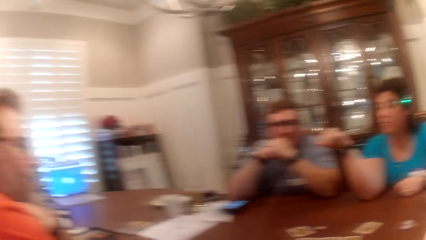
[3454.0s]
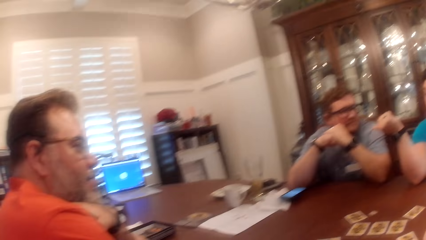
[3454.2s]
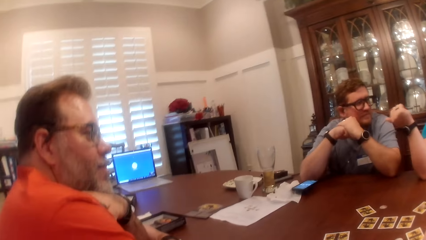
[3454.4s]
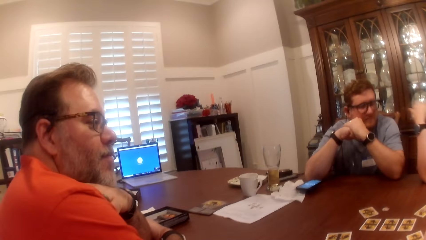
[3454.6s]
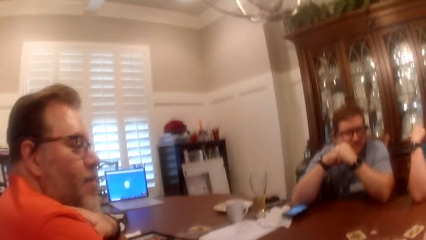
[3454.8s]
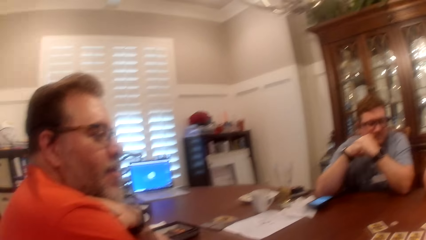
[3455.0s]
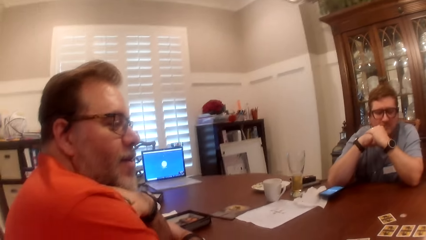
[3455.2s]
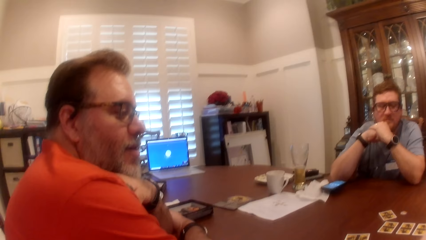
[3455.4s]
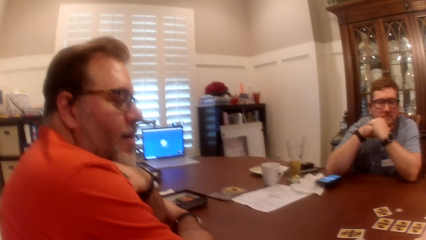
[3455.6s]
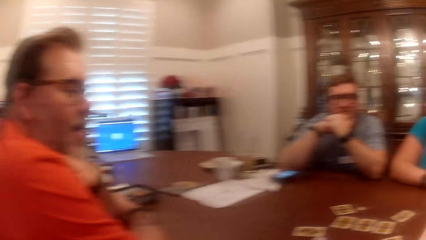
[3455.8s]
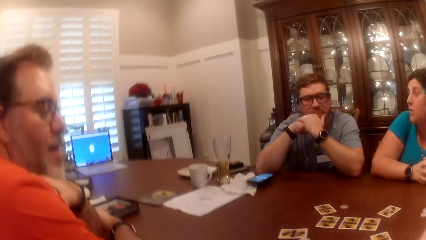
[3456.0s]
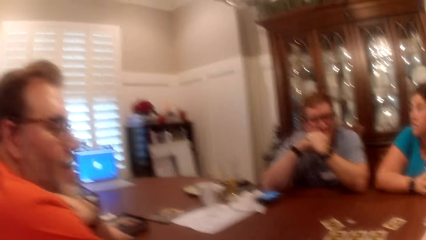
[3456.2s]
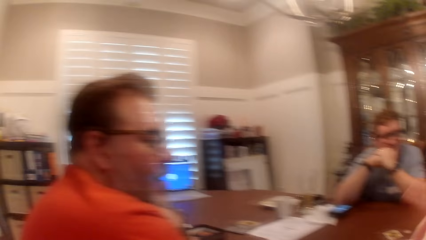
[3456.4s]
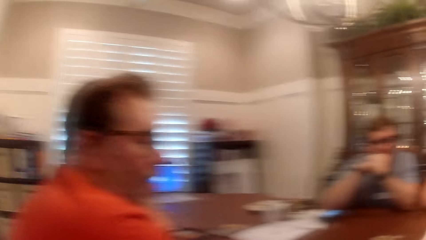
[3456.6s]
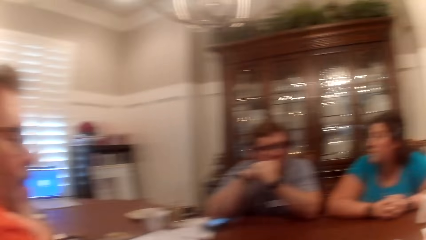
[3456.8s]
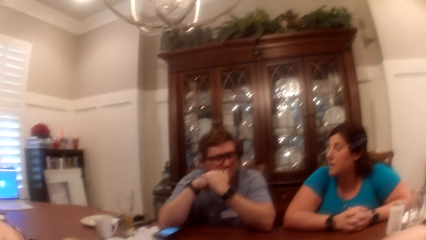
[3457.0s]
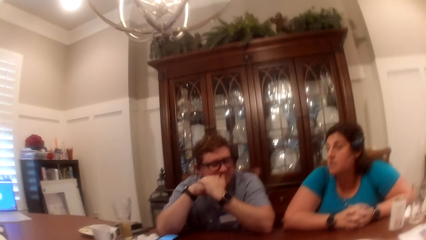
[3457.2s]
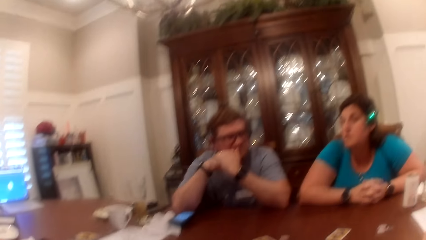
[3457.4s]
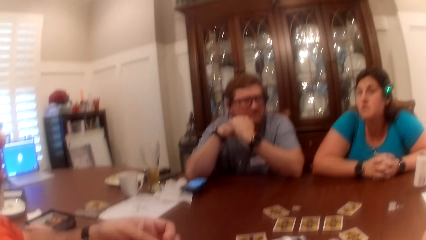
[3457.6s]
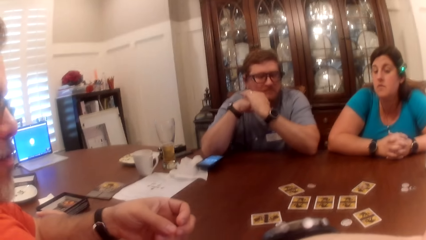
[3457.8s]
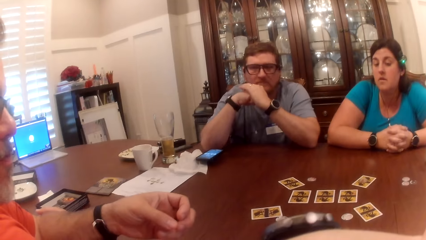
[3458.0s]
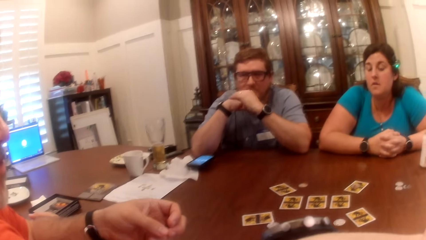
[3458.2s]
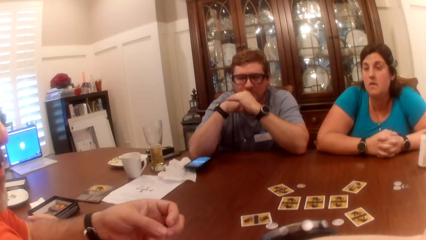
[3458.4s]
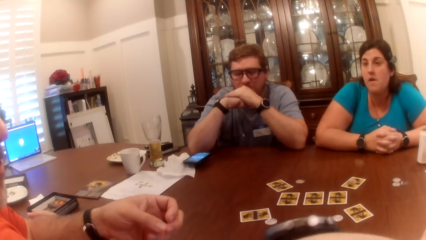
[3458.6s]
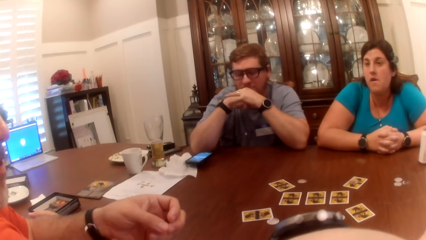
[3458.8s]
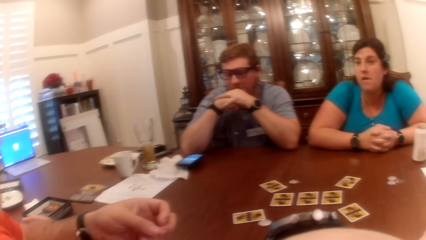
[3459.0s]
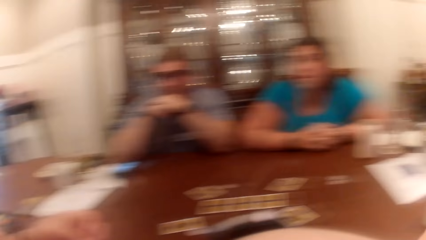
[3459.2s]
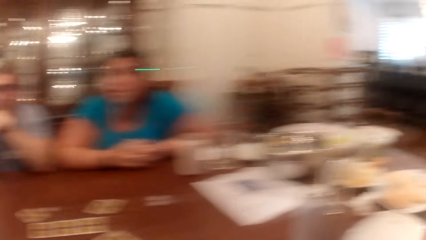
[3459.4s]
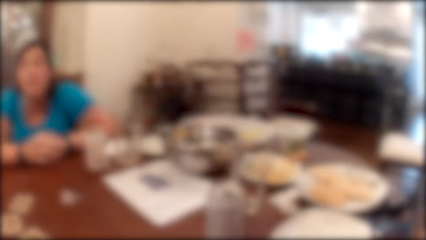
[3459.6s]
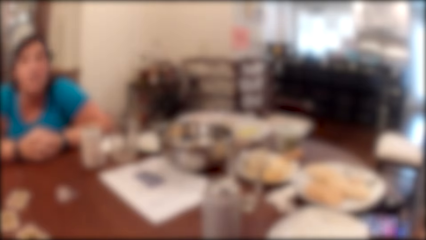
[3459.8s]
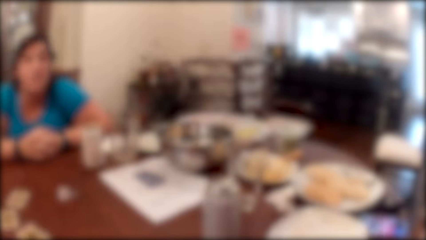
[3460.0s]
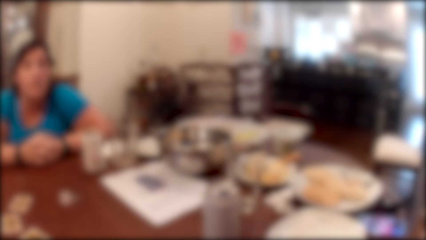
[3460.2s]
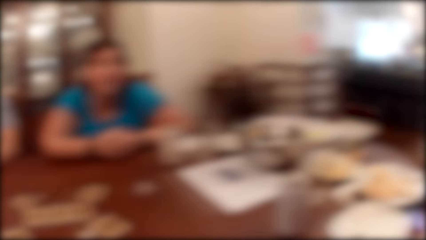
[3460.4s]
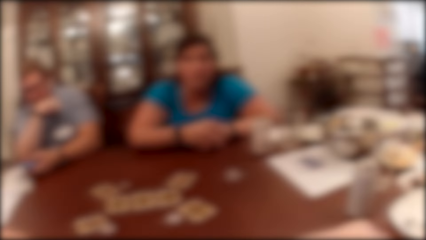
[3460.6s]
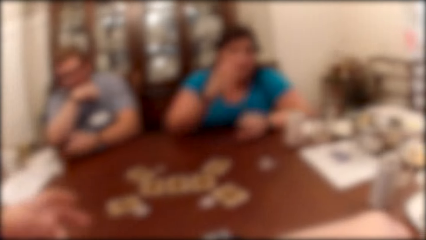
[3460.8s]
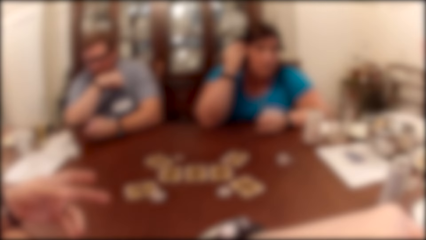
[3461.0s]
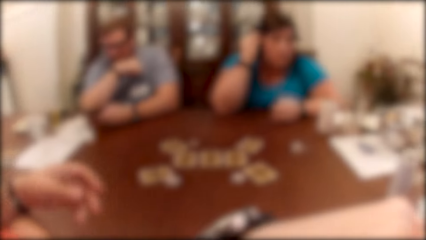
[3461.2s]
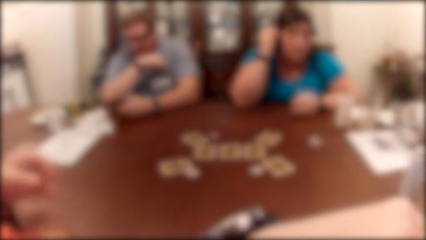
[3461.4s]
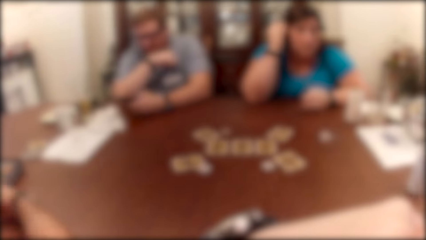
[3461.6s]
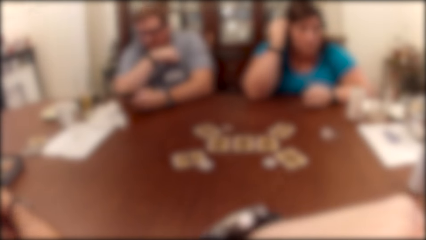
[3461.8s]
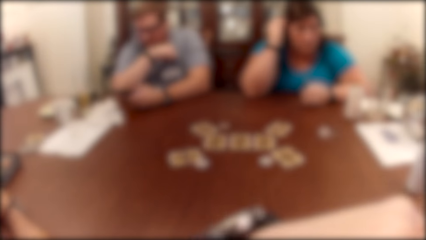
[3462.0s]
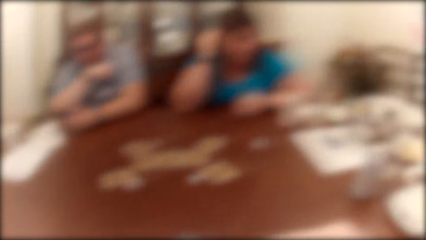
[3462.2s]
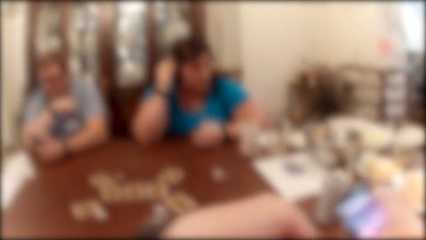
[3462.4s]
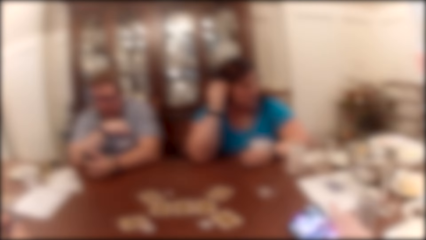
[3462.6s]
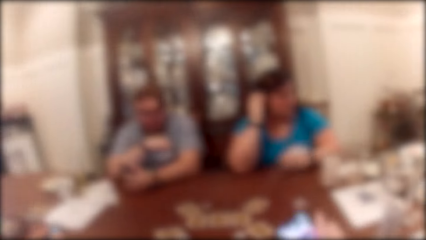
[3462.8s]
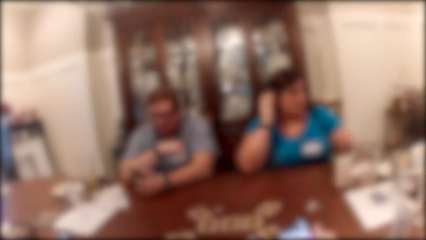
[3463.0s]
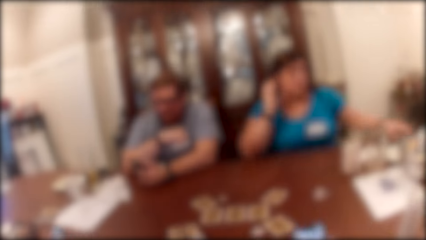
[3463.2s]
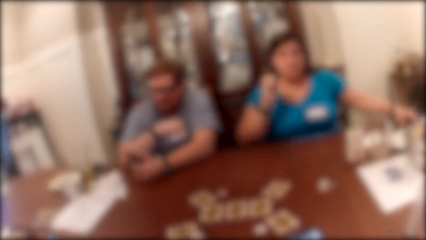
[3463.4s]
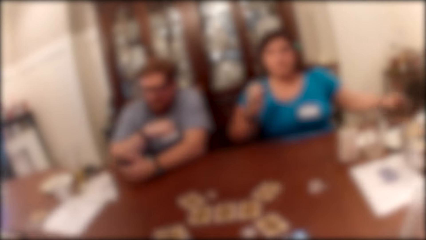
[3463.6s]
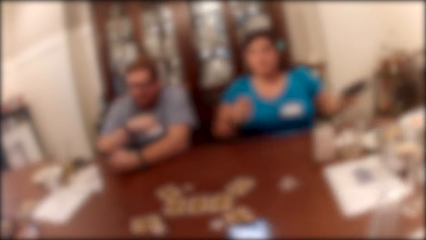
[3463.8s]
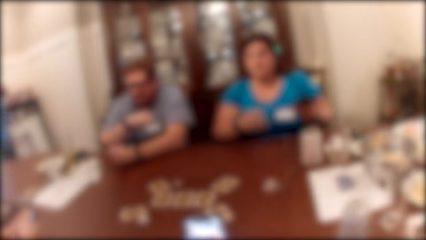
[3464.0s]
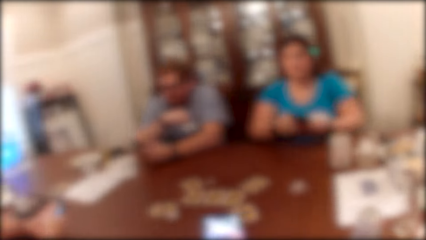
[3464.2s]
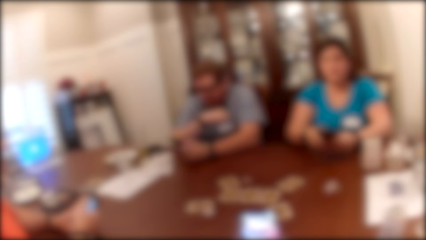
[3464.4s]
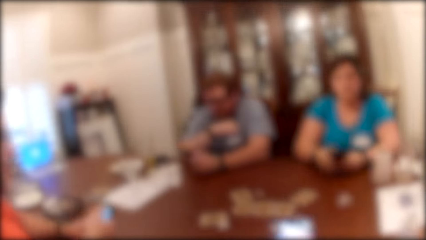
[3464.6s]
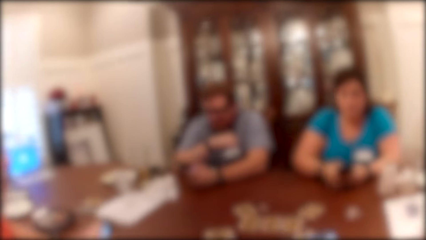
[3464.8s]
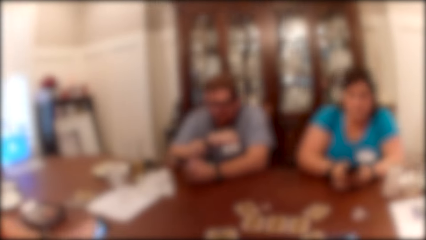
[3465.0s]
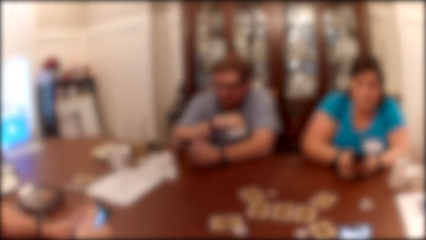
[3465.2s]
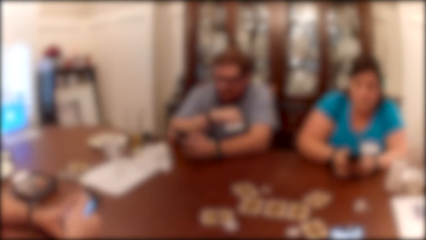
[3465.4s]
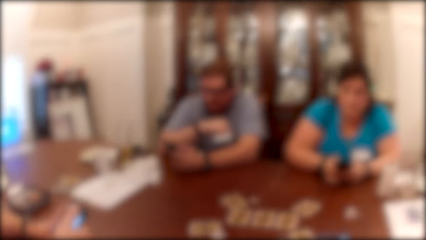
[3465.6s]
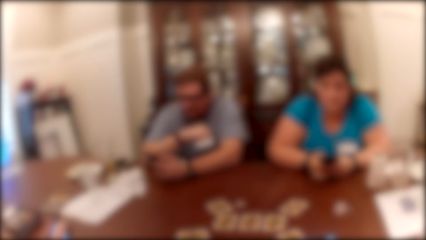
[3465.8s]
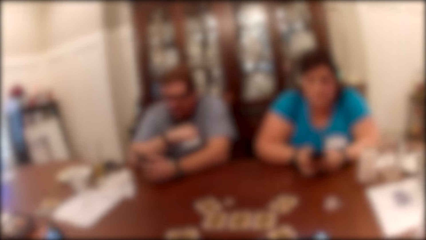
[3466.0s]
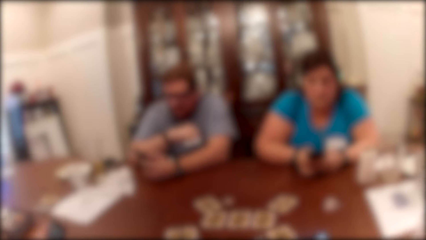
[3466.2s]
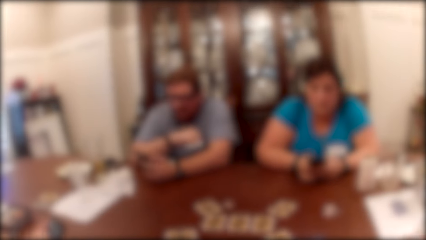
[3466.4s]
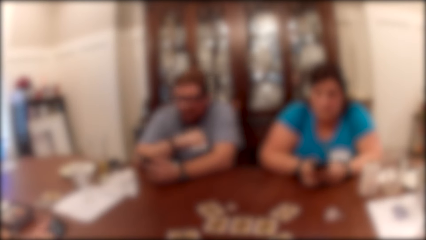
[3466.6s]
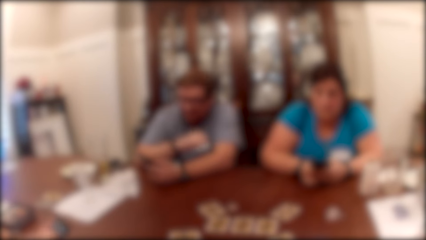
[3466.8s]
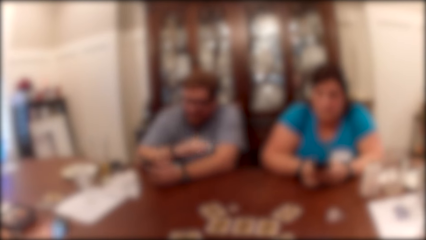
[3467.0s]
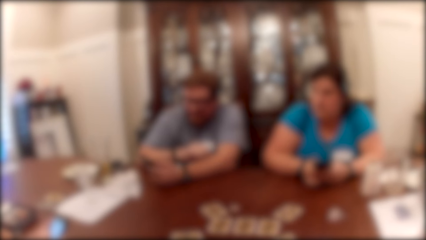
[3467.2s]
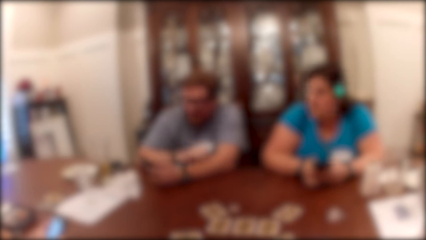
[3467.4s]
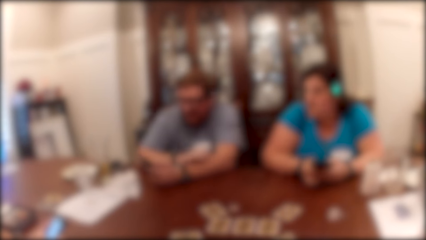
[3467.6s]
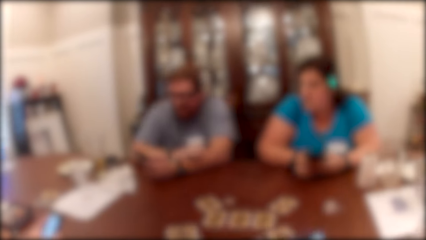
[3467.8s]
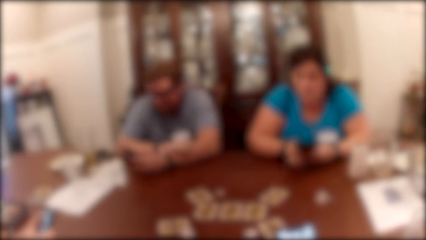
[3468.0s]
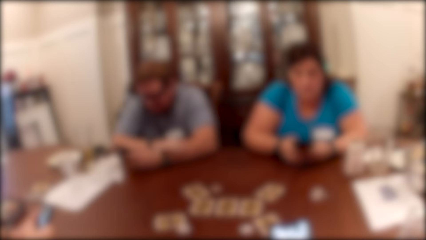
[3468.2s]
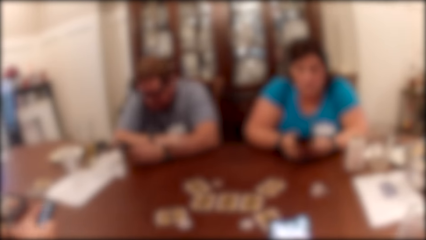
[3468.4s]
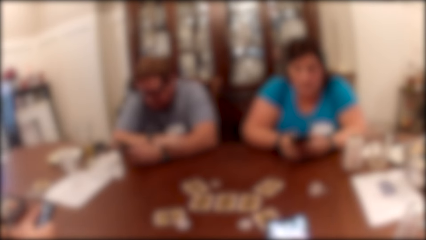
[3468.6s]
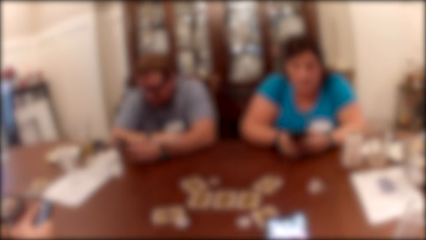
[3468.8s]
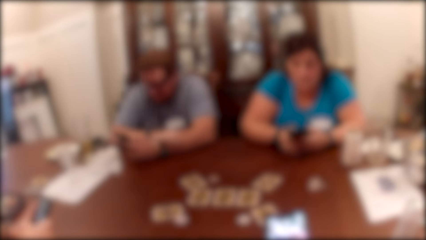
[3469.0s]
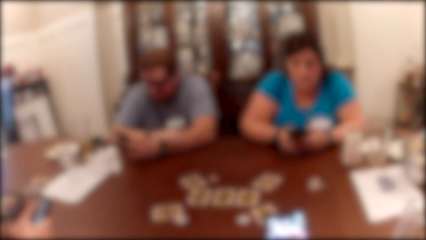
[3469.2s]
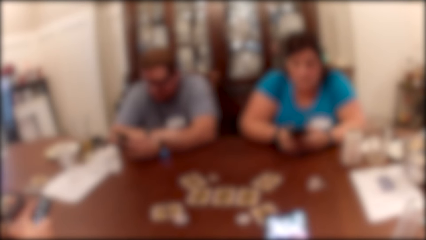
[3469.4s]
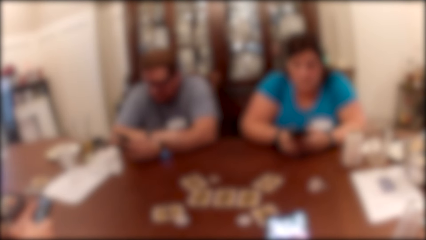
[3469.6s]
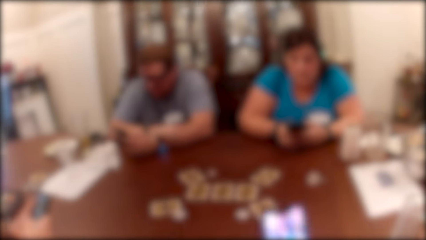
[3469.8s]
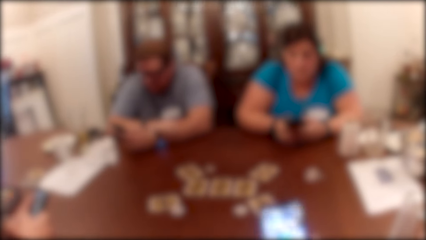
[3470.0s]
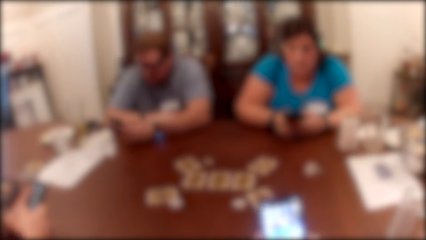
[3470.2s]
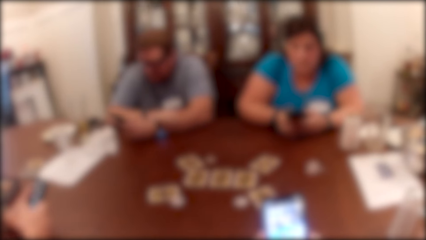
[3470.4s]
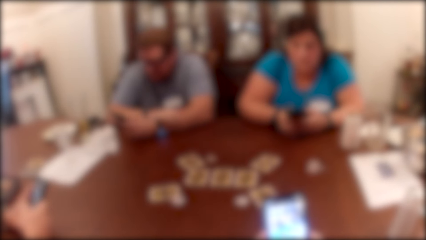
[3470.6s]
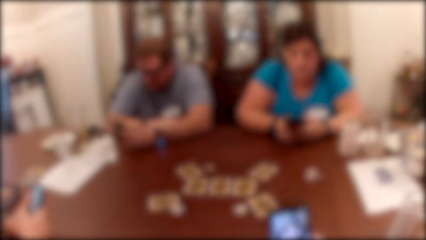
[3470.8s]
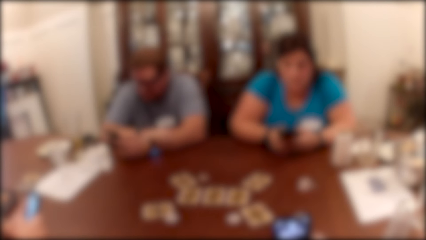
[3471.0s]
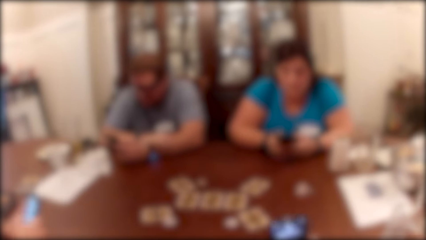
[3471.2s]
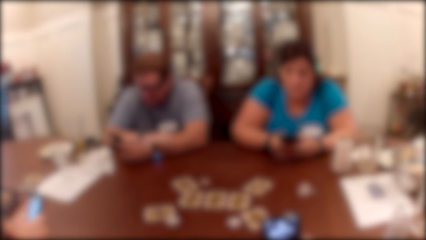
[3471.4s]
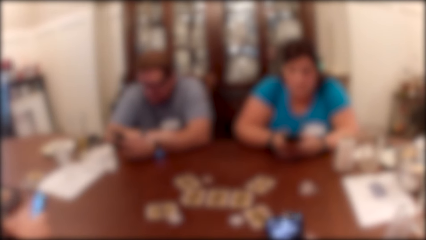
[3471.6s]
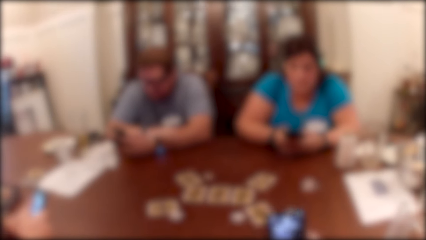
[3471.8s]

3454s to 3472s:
The camera wearer looks around. A man holds the phone with his left hand and operates the phone. A woman rubs her hair with her right hand. The camera wearer takes a phone from the table with her right hand. The woman takes a phone from the table with her left hand. Another man holds the phone with his right hand. The camera wearer operates the phone. The woman holds the phone with both hands. The camera wearer holds the phone. The woman operates the phone. The other man operates the phone. The first man places his right hand on his left hand.
